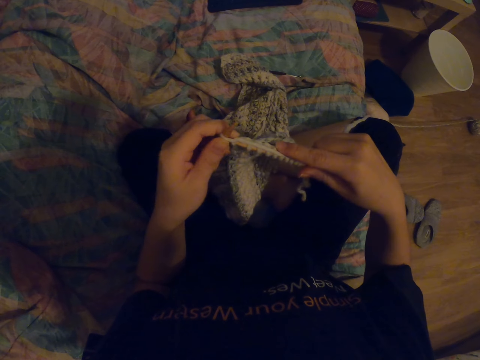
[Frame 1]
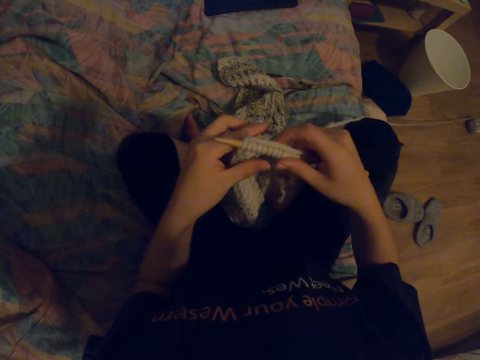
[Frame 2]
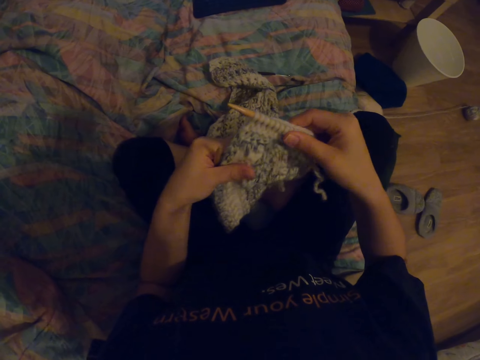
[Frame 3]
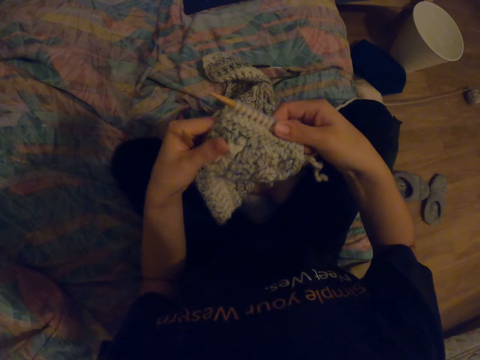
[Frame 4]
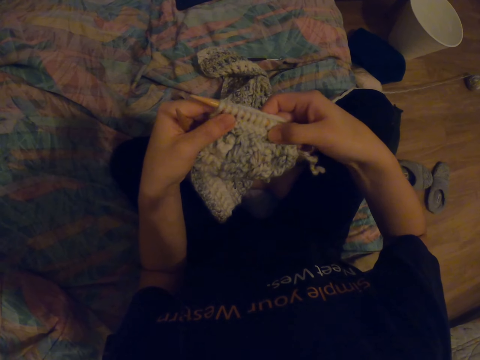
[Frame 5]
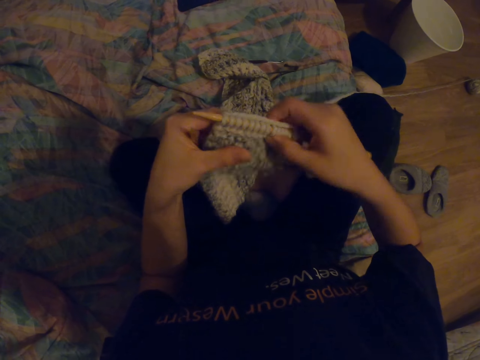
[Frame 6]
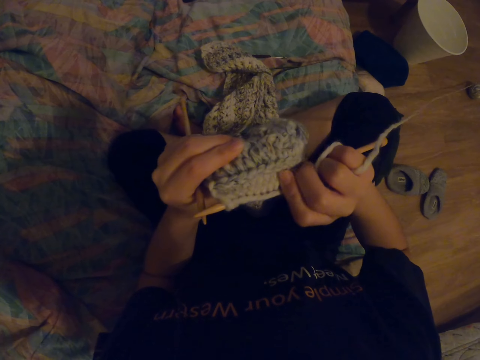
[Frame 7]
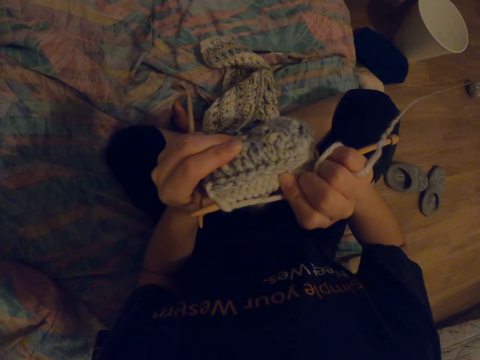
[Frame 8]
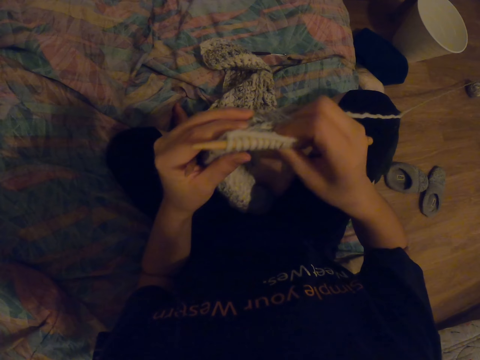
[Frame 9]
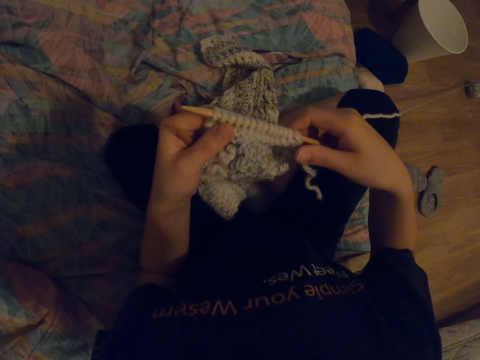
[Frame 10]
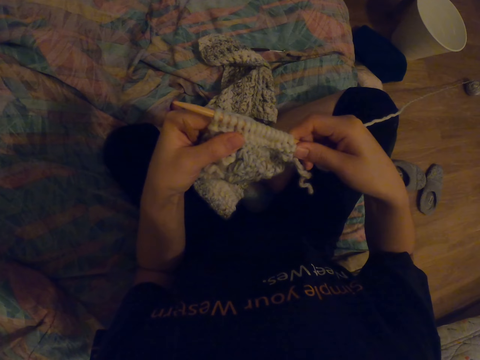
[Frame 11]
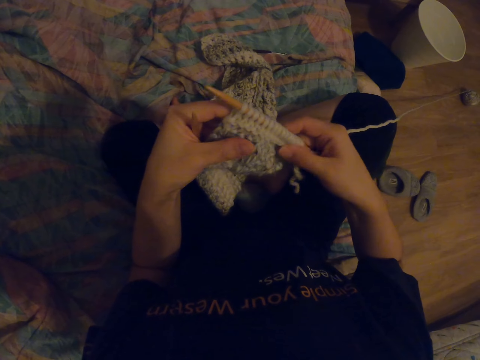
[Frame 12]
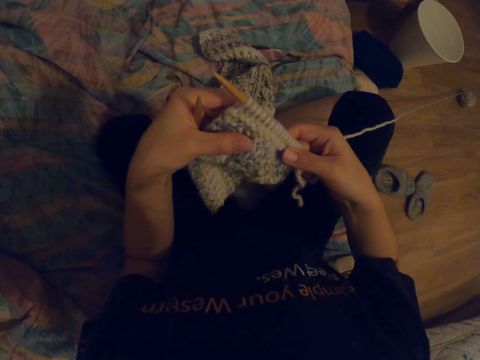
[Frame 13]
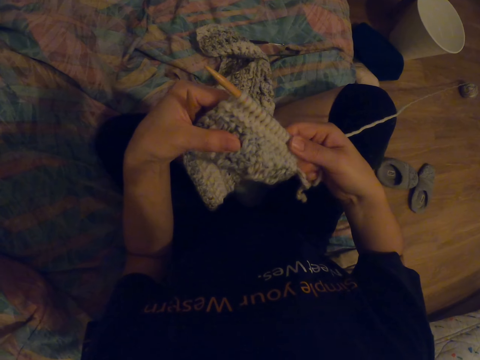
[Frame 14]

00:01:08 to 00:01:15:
The camera wearer observes the knit thread.

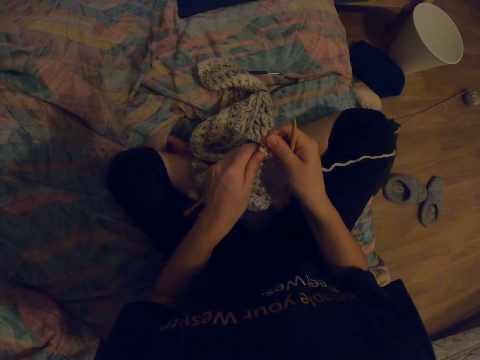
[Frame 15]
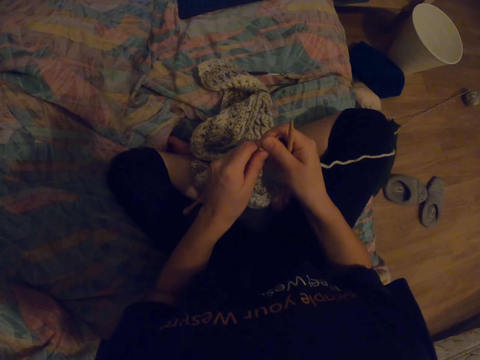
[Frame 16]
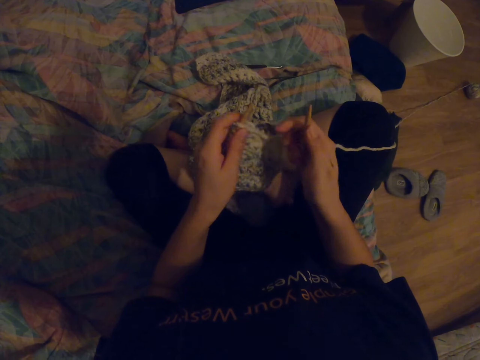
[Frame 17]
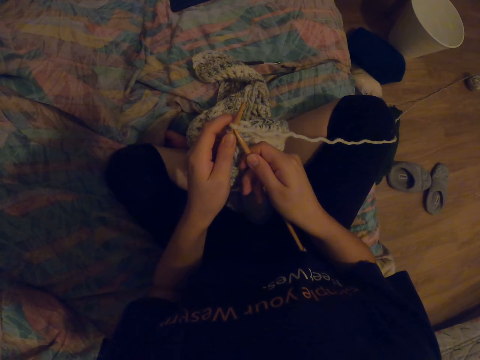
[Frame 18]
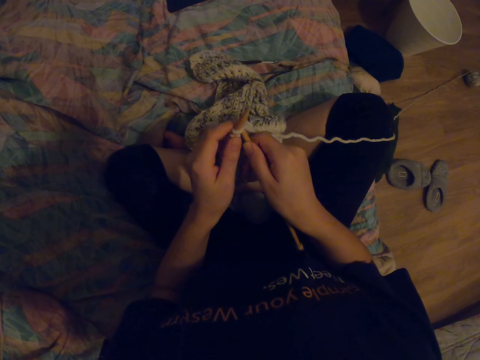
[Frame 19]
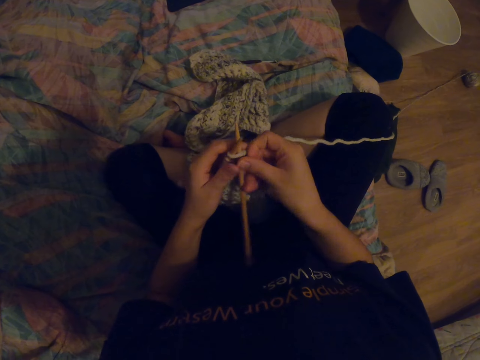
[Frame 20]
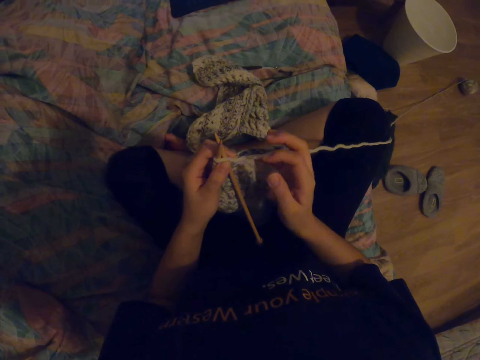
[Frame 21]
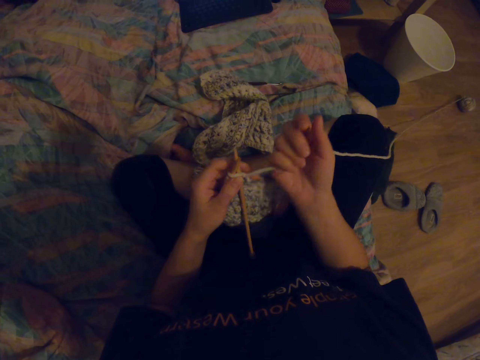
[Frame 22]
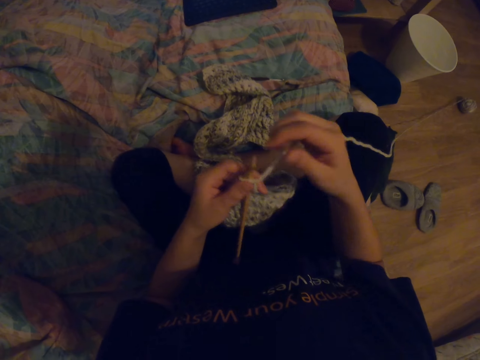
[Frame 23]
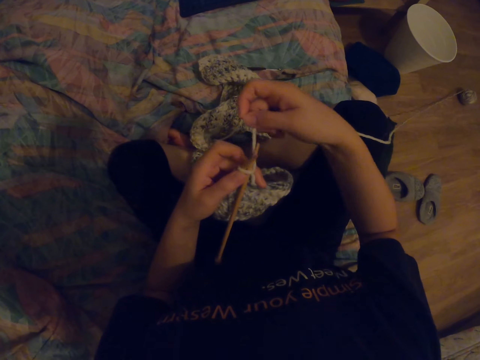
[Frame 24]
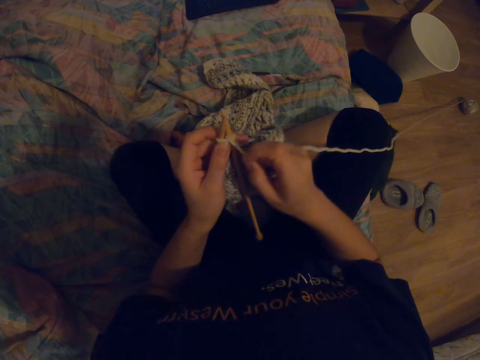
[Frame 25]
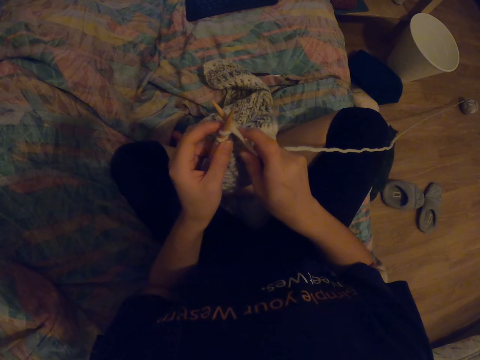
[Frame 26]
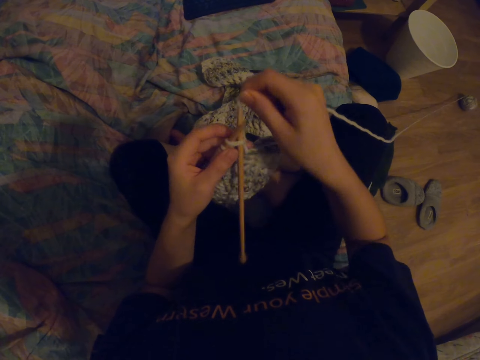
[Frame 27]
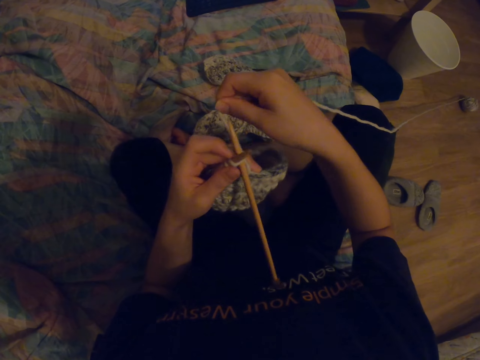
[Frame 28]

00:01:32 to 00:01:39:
The camera wearer knits the thread.

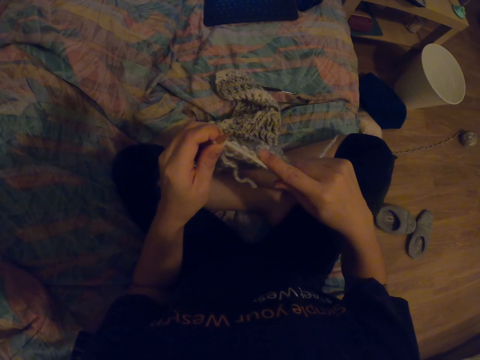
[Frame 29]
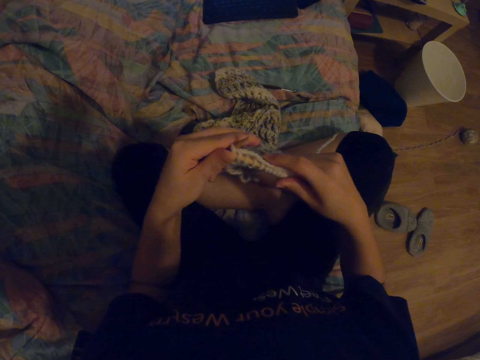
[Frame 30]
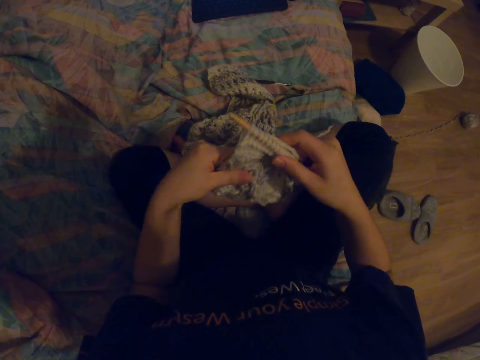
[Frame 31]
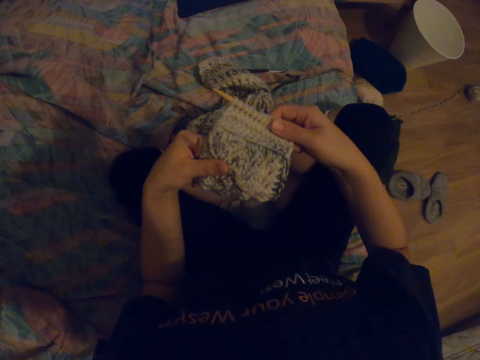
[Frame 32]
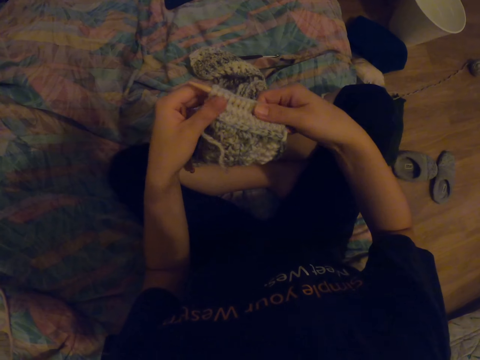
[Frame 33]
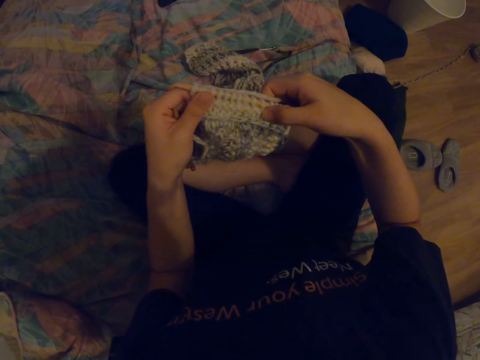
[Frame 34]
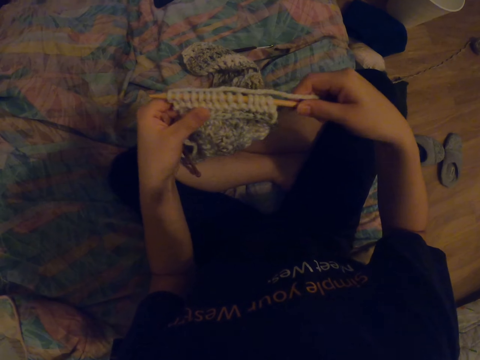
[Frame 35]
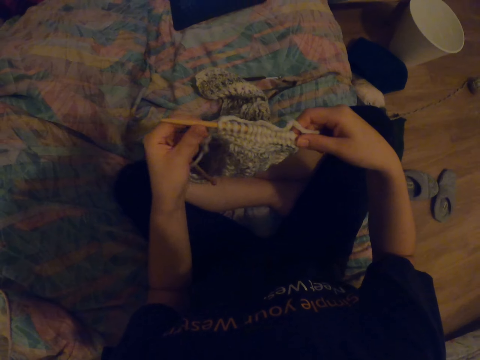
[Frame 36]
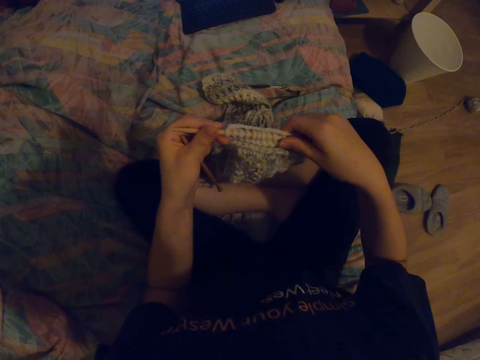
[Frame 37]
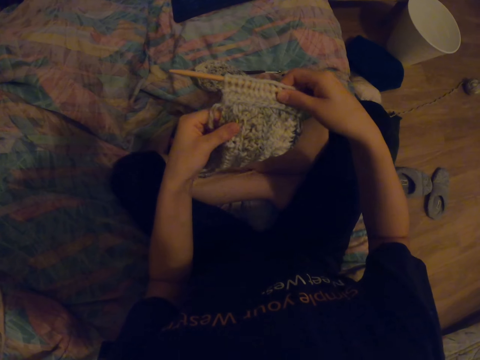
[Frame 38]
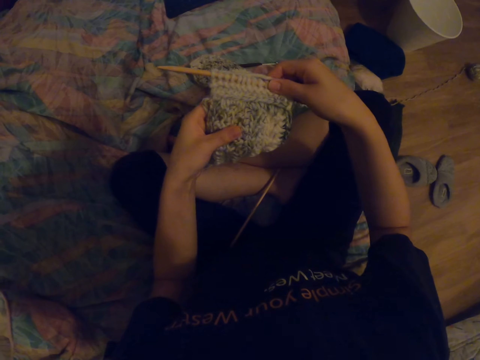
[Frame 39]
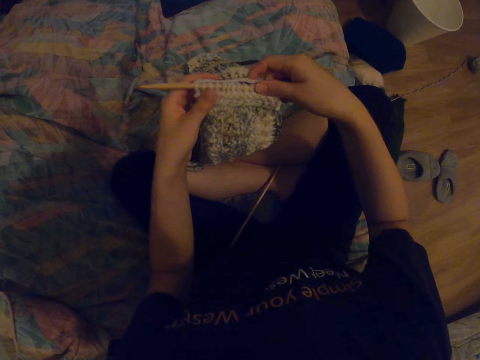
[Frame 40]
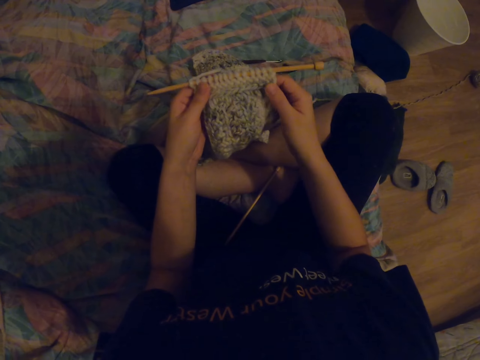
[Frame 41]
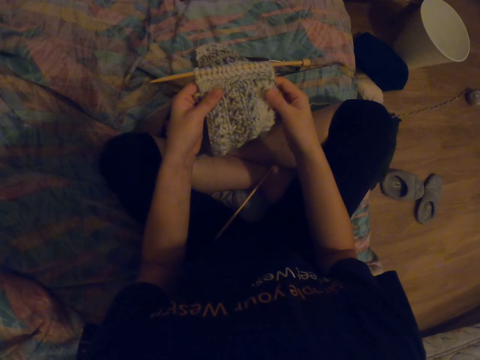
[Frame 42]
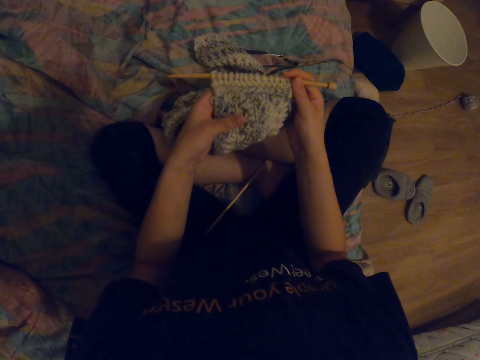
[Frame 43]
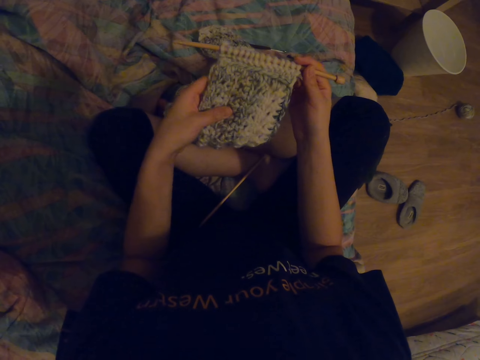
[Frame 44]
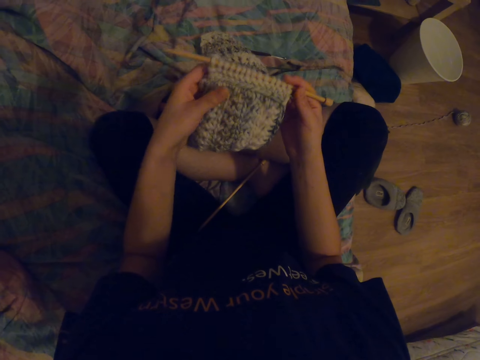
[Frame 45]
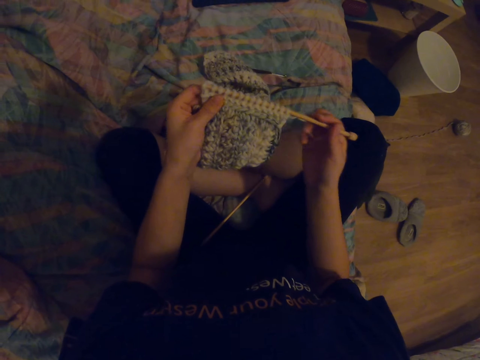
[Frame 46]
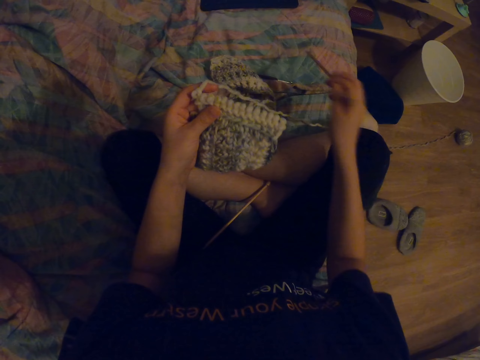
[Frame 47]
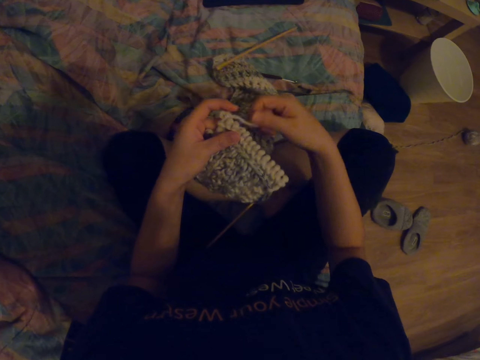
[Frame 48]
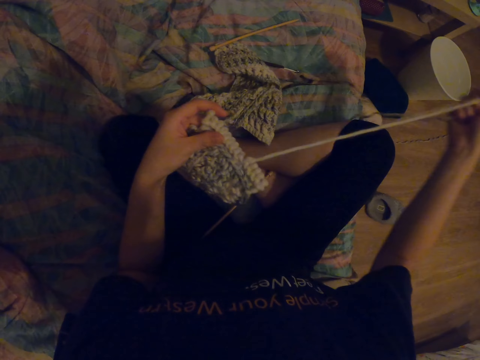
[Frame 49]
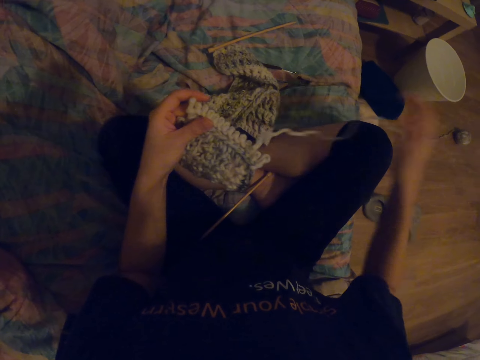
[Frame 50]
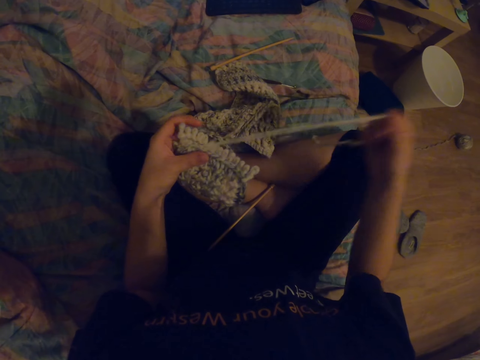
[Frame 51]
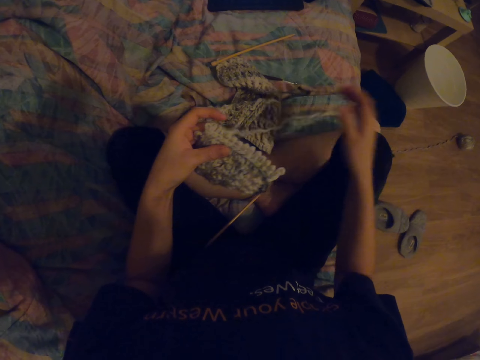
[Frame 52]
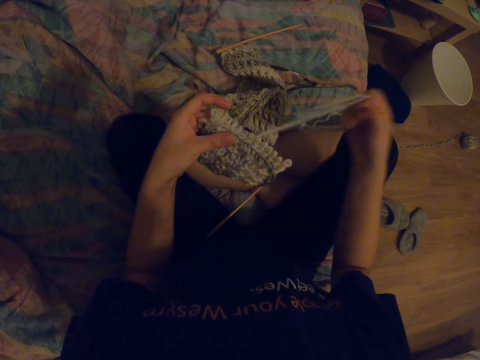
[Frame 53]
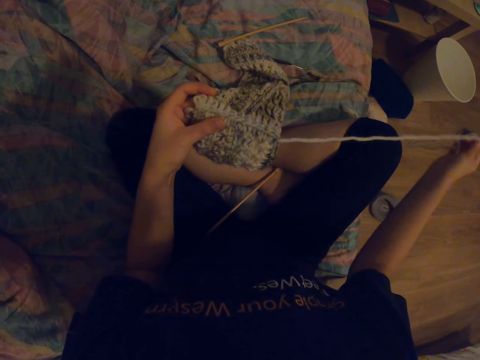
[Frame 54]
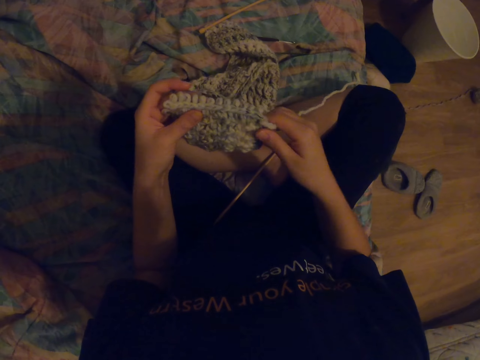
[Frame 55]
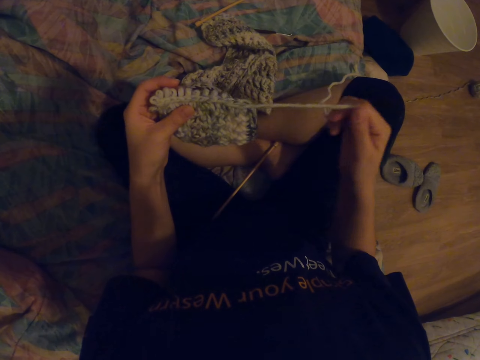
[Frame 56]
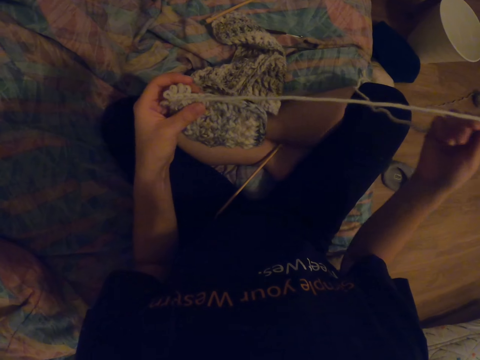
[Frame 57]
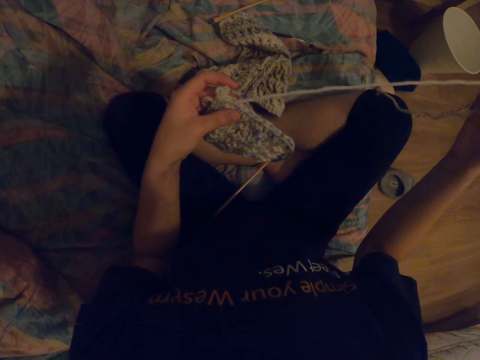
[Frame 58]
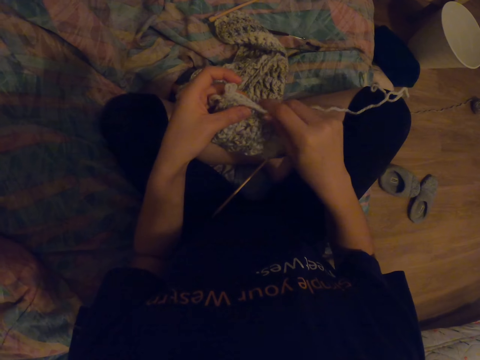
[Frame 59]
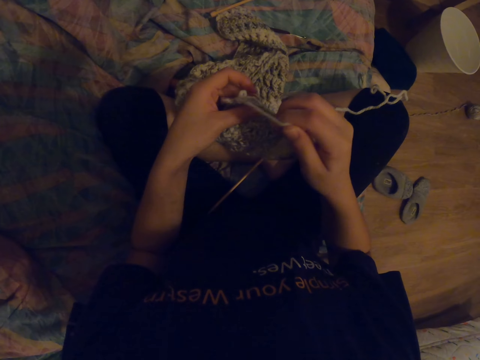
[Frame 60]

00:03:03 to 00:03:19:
The camera wearer observes the knit thread. They pull a crochet from the thread. They throw down the thread. They pull the thread. They unknit a part.
